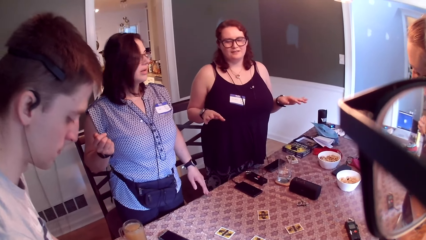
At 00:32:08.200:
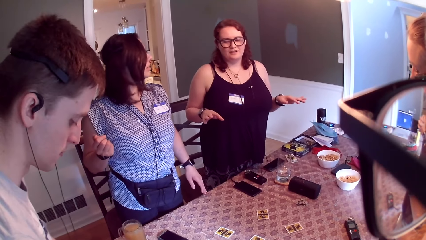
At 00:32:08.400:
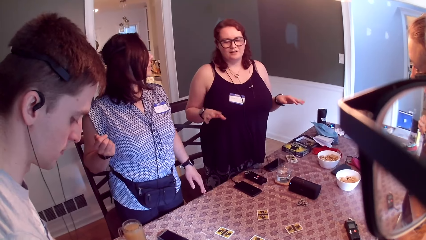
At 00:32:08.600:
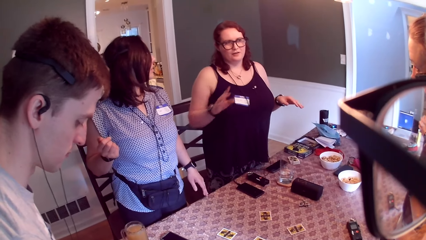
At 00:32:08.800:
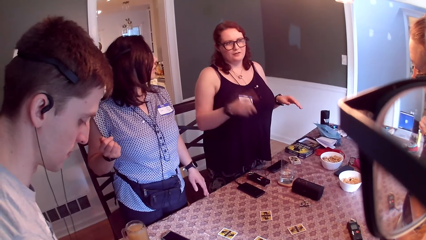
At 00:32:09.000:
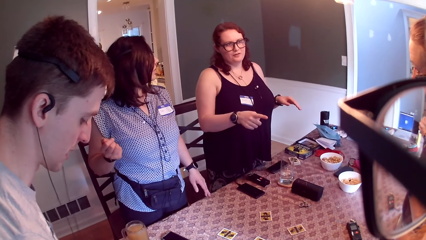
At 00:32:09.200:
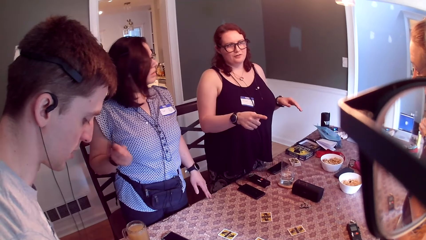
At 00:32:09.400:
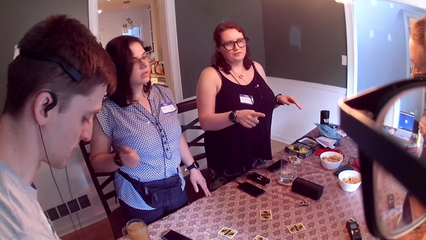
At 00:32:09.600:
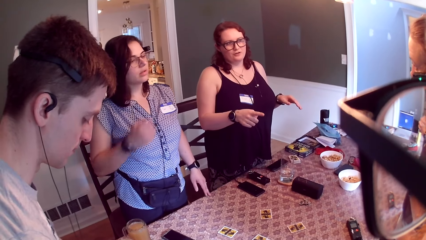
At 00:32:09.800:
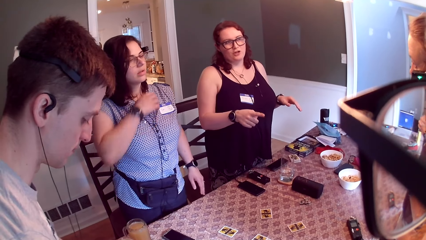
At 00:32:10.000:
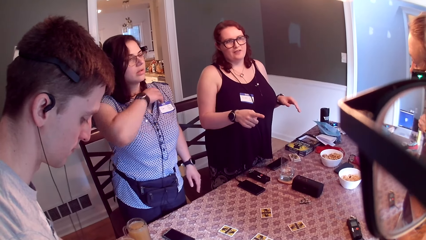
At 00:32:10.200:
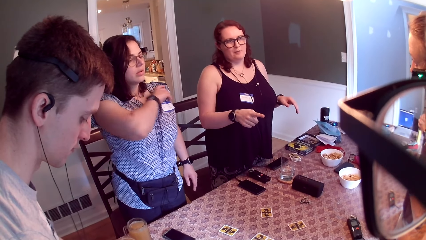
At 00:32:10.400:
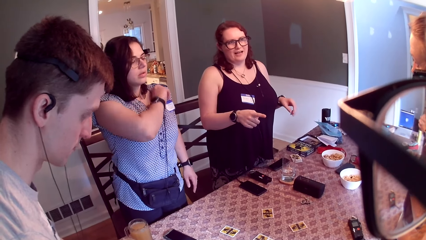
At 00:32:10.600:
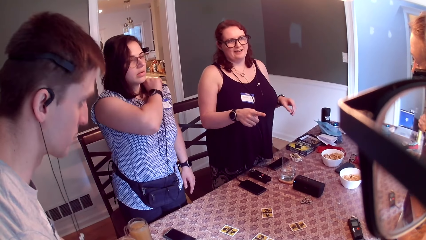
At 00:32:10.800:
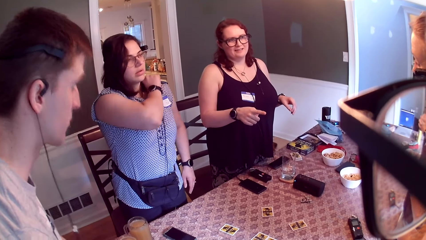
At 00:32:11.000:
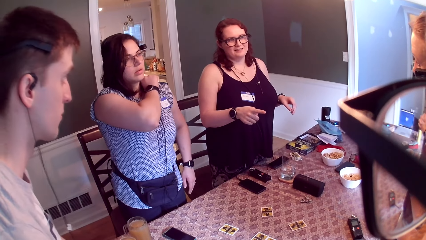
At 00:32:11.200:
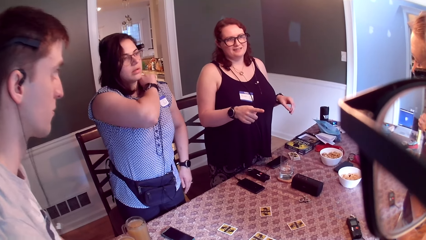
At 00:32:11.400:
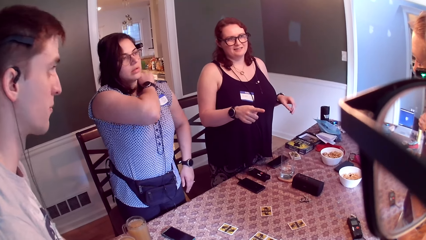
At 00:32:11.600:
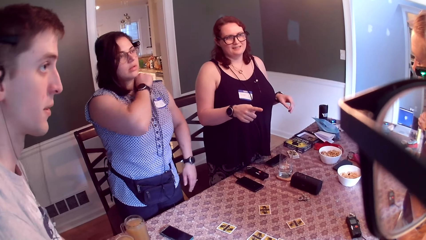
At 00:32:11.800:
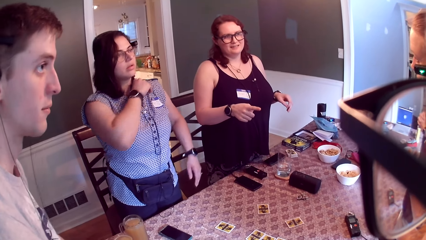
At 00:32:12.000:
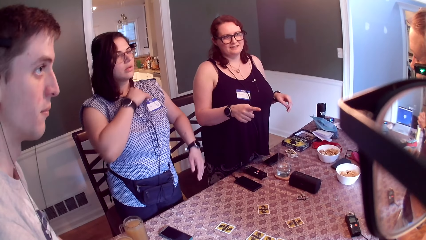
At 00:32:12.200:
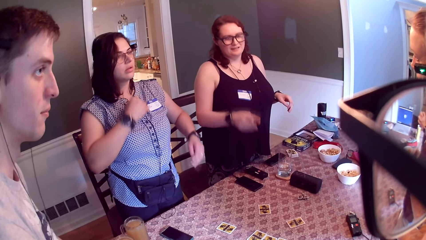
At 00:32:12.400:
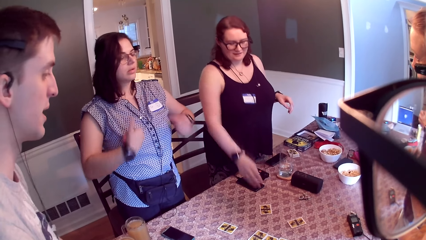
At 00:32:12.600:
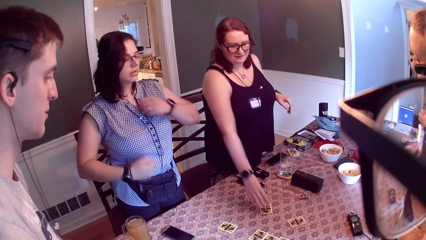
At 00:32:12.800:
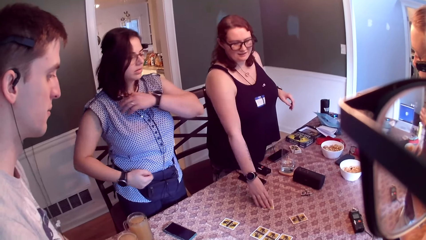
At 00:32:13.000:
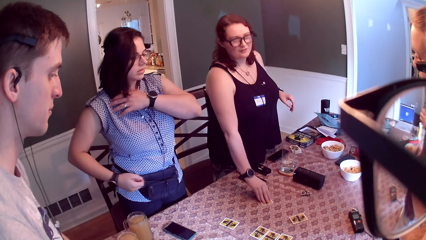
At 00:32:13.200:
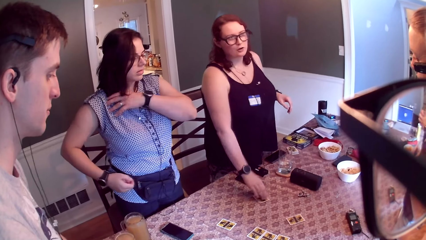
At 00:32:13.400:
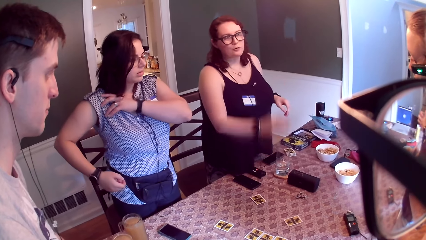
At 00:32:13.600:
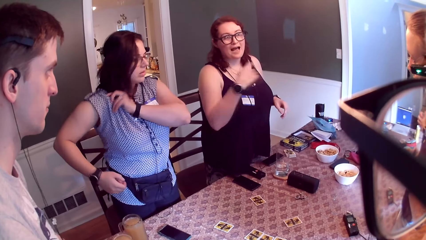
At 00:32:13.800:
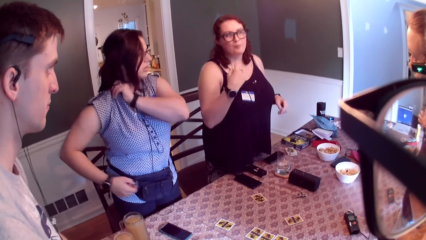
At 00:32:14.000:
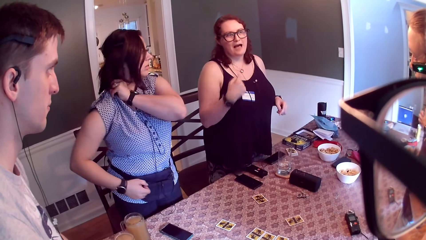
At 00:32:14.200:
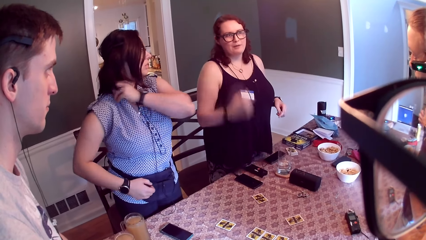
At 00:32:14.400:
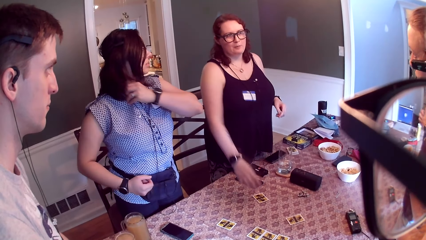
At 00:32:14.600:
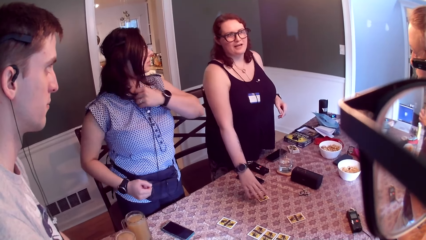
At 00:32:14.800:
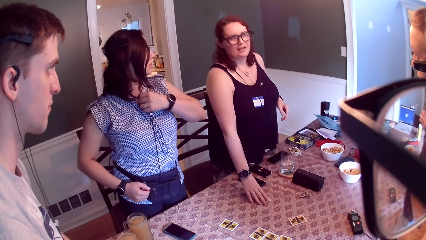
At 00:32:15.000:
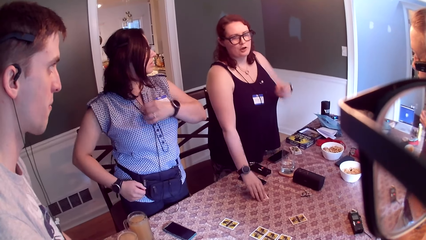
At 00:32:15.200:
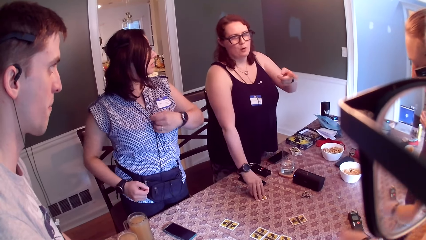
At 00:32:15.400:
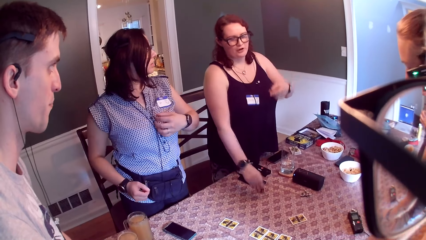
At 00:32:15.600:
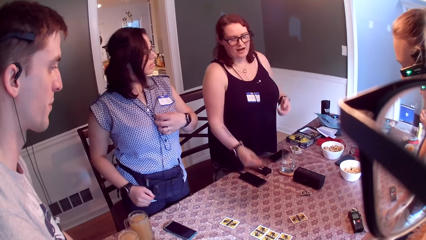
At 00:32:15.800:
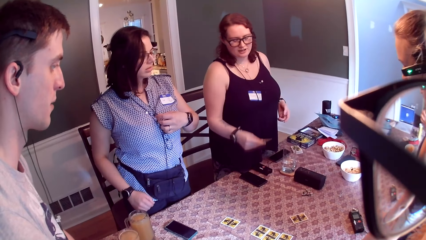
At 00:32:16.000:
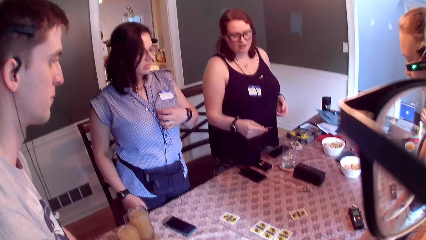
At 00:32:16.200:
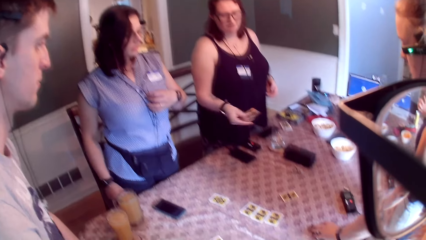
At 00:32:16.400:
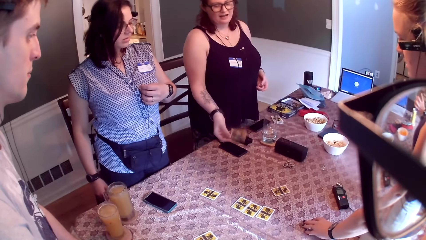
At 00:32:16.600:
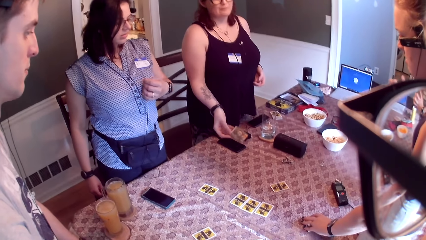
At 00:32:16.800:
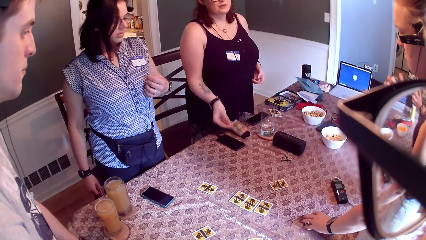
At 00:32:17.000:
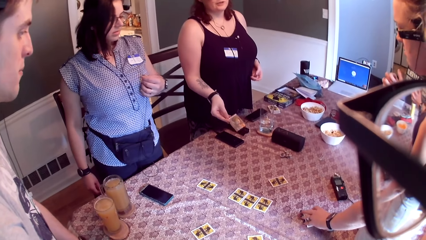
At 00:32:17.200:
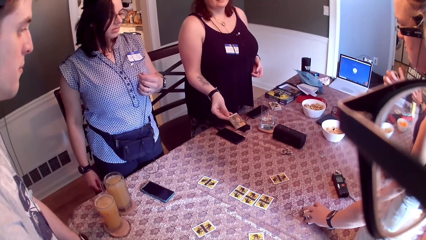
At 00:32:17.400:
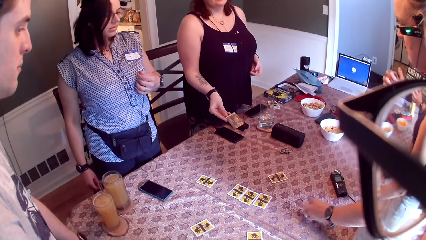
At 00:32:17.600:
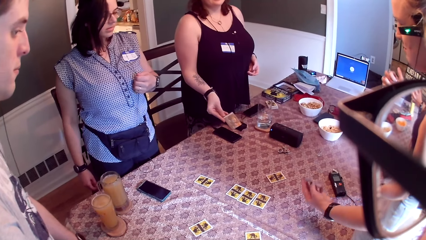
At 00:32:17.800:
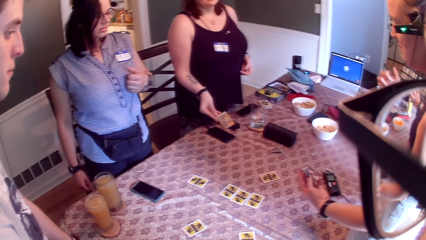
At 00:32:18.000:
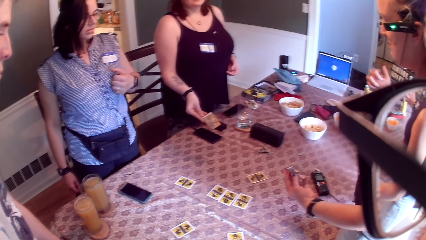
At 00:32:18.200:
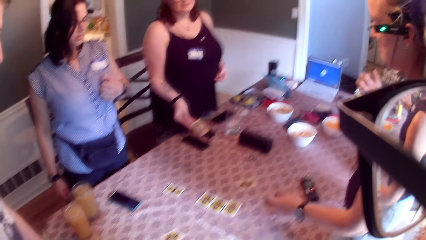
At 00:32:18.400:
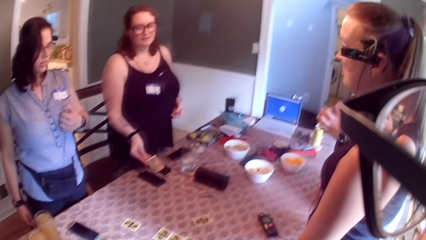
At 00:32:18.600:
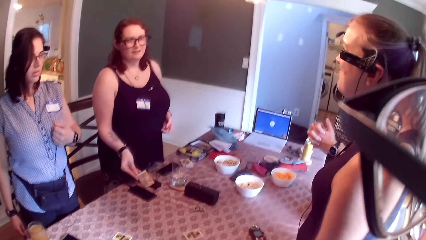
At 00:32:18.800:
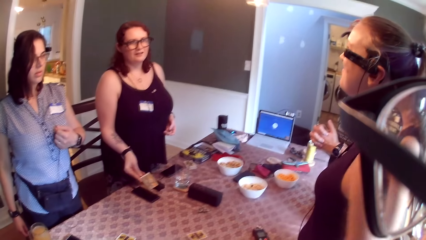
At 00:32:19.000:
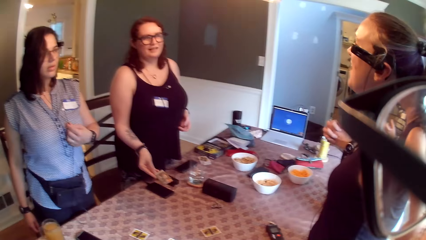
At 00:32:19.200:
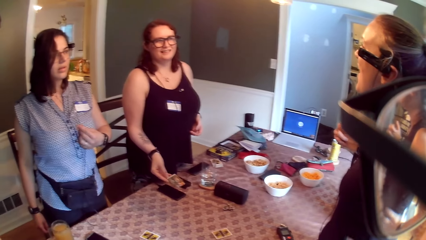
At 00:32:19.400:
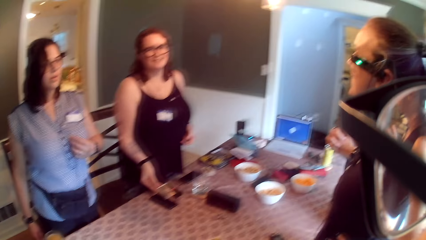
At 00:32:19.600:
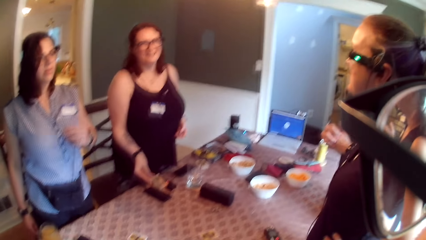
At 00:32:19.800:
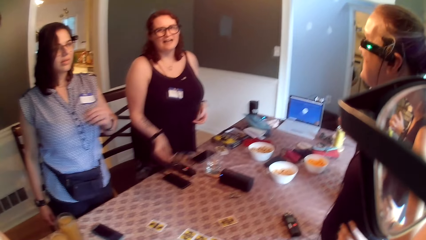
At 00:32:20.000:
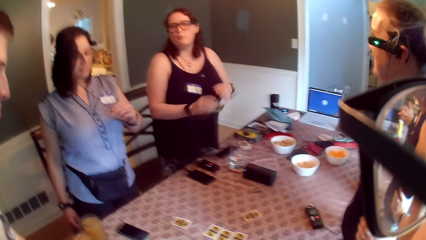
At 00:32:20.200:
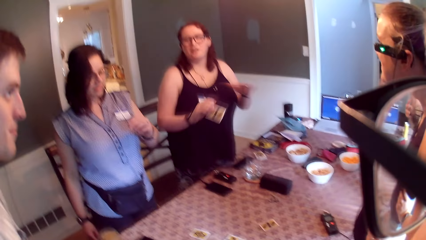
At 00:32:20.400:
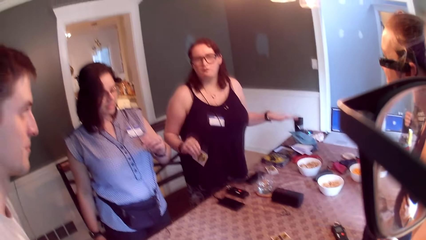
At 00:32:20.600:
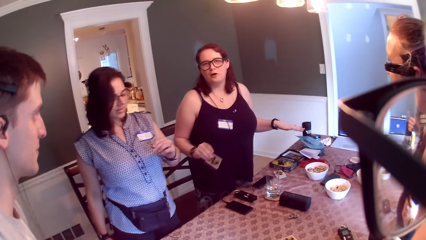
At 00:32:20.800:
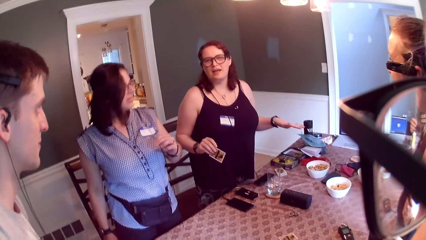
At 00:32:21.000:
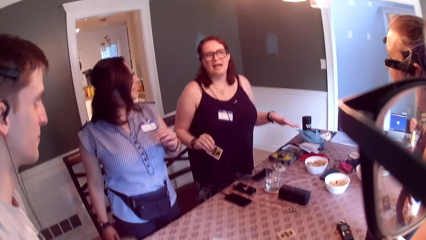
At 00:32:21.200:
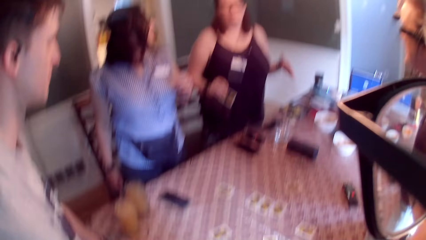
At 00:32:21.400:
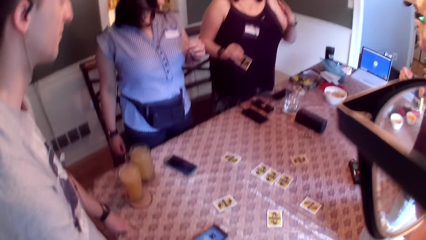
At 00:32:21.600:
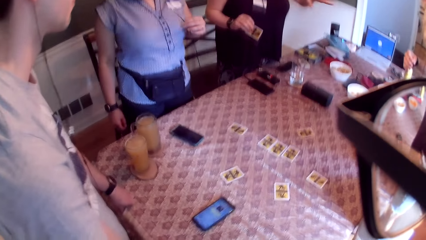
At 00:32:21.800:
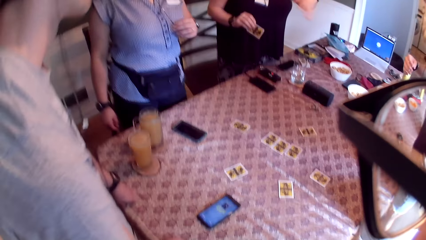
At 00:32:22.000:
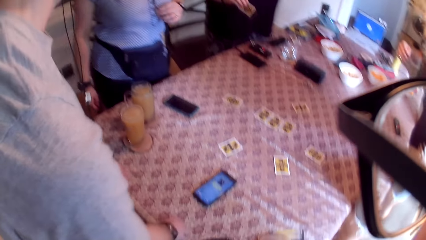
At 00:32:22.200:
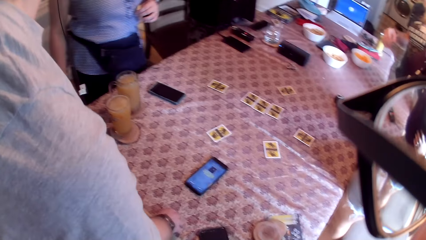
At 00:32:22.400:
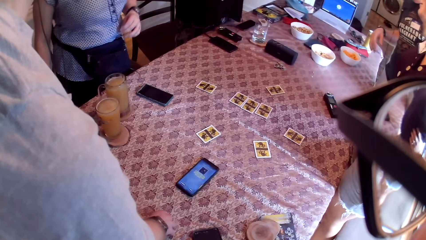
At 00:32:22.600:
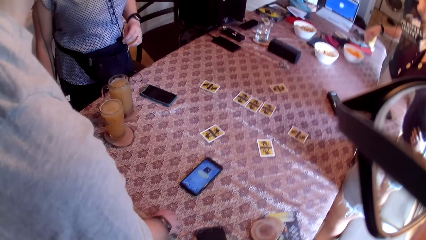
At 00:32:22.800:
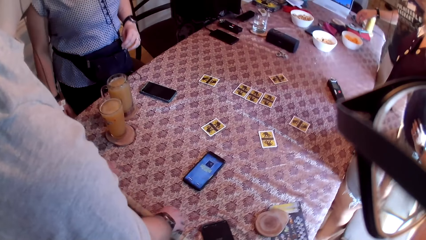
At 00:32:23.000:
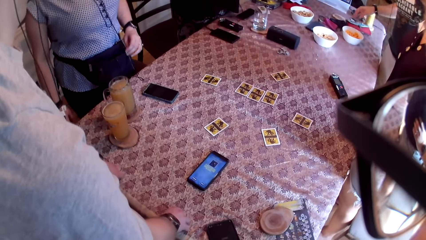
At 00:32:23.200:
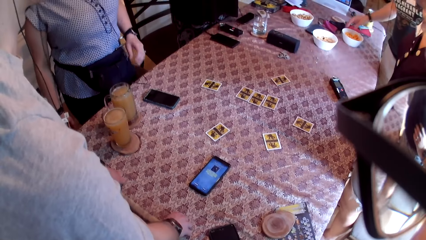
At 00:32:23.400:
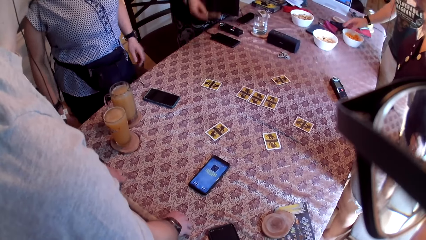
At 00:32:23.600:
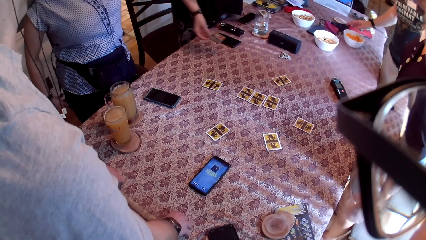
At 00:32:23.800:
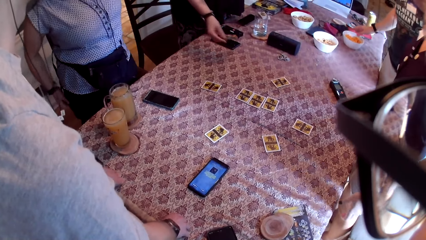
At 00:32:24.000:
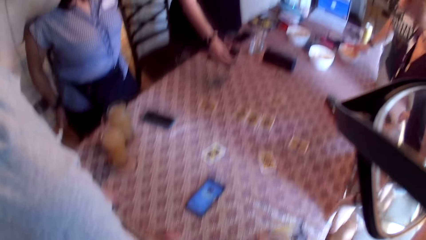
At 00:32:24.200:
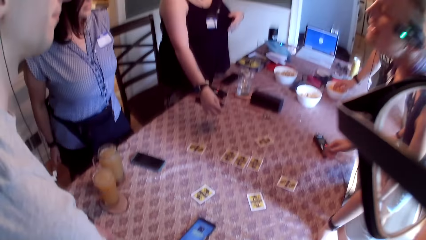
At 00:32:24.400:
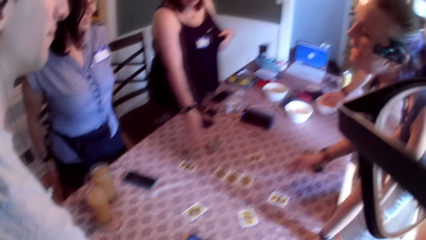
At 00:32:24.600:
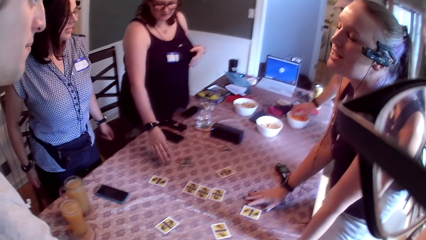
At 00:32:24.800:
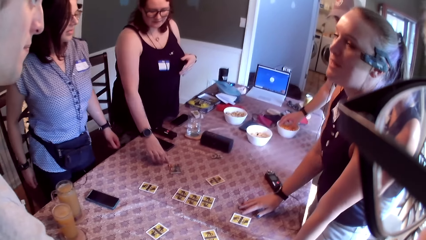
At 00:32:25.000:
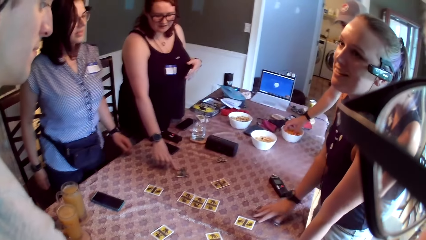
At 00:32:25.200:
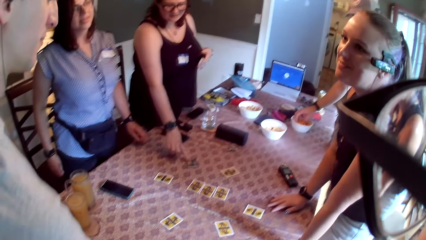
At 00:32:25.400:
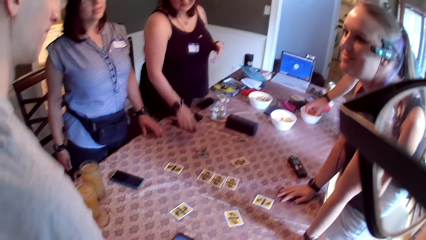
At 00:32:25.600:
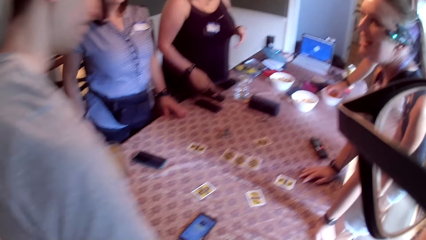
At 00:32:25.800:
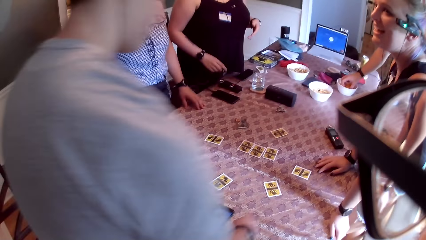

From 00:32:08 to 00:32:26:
A woman shifts the card on the table with her right hand. She touches the card on the table and speaks to a person and another person. She picks the card from the table with her right hand. Another woman picks a card from the table with her left hand. The first person speaks to the camera wearer, a third person, the other person and the first woman. A man touches snacks in a bowl on the table with his right hand. The first woman puts the card on the table with her right hand.
